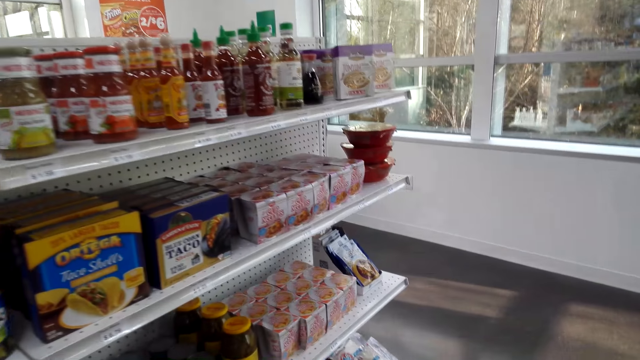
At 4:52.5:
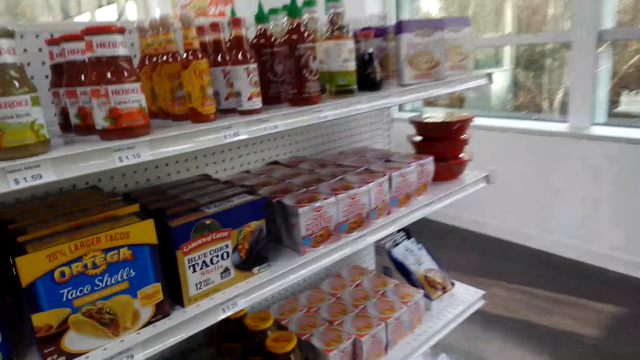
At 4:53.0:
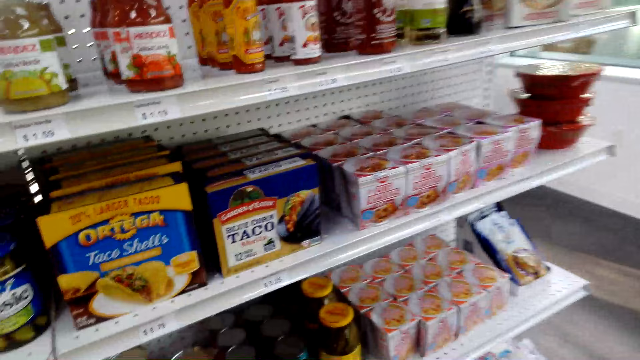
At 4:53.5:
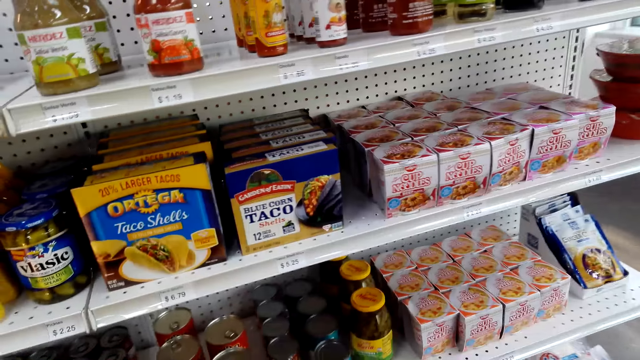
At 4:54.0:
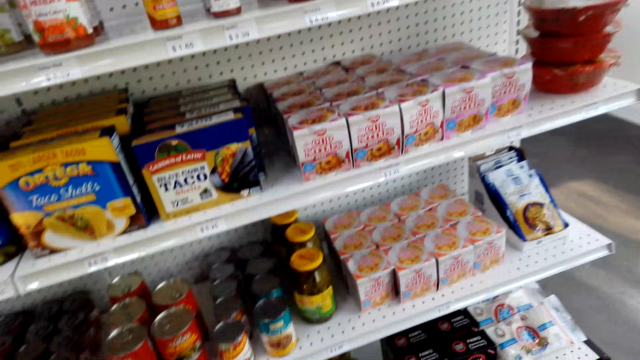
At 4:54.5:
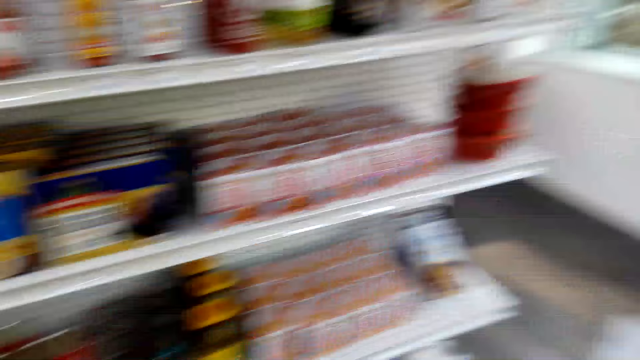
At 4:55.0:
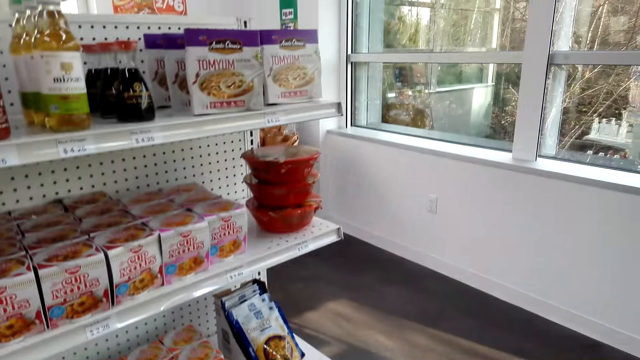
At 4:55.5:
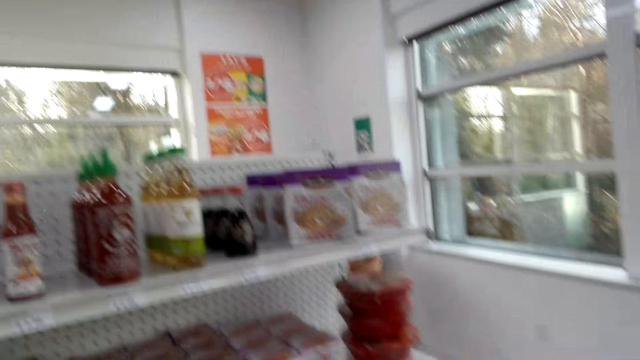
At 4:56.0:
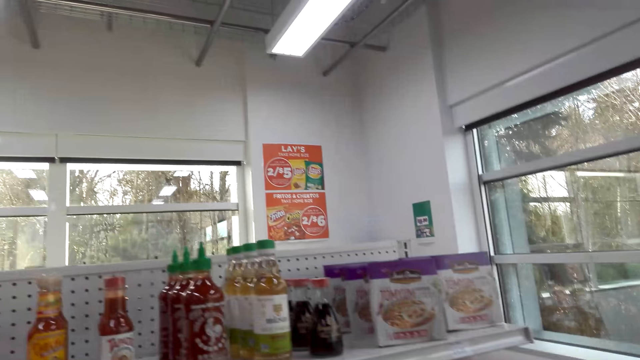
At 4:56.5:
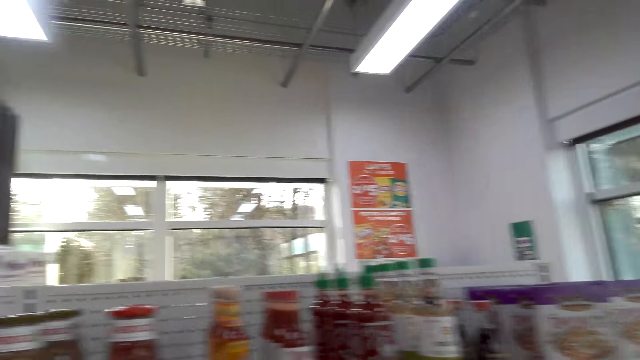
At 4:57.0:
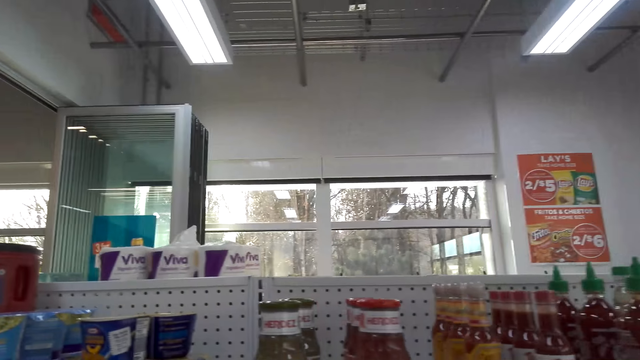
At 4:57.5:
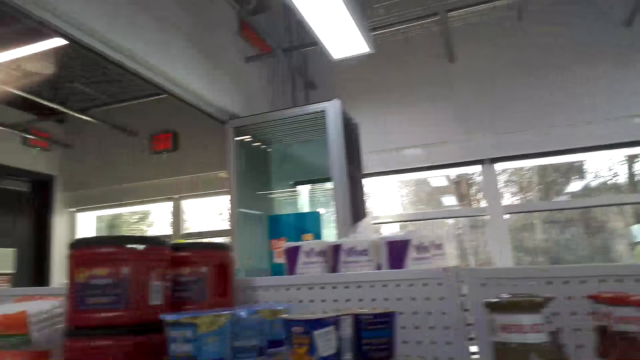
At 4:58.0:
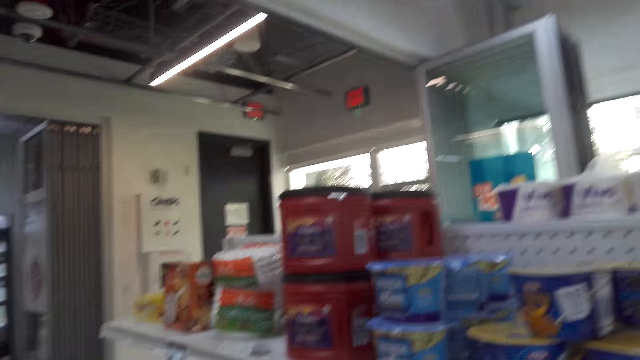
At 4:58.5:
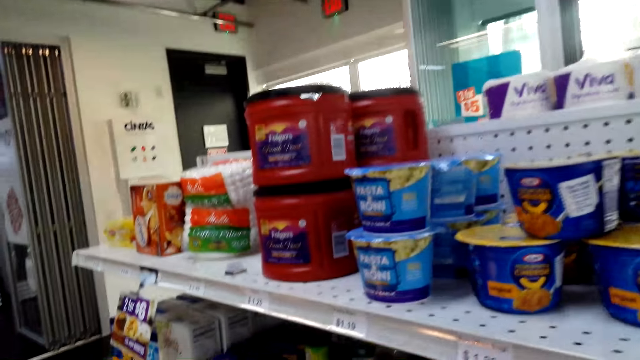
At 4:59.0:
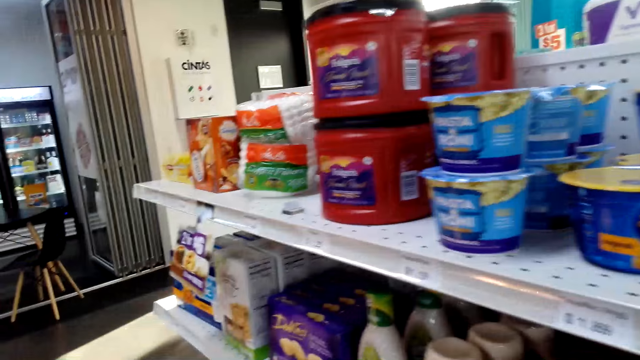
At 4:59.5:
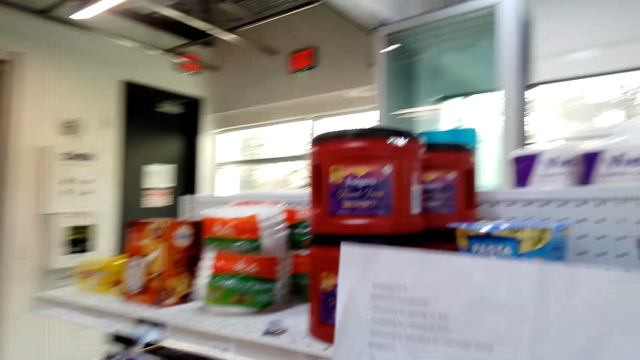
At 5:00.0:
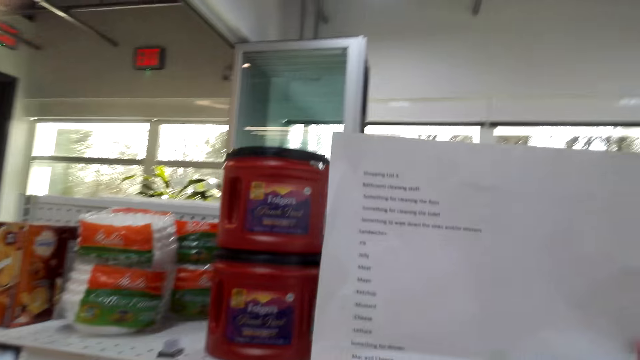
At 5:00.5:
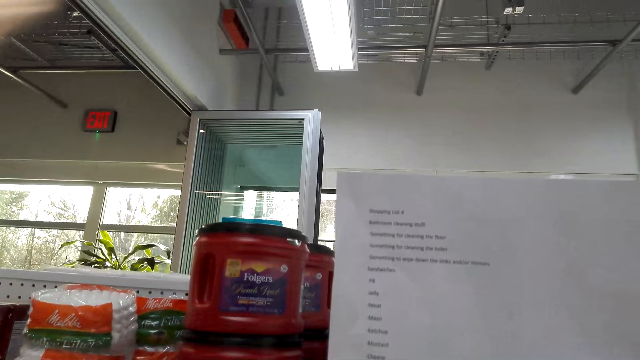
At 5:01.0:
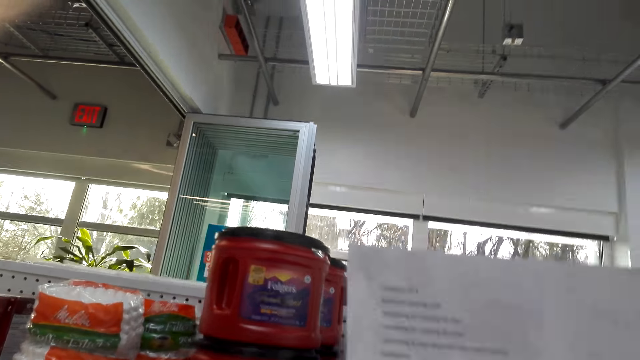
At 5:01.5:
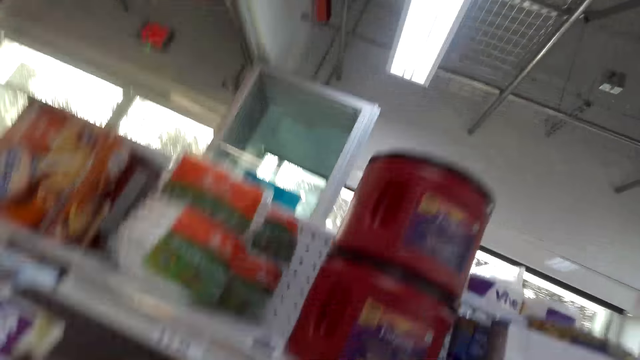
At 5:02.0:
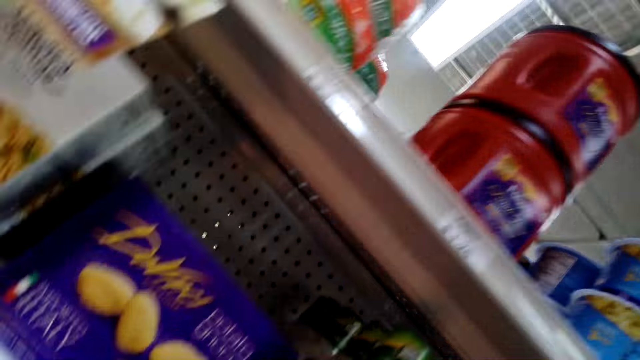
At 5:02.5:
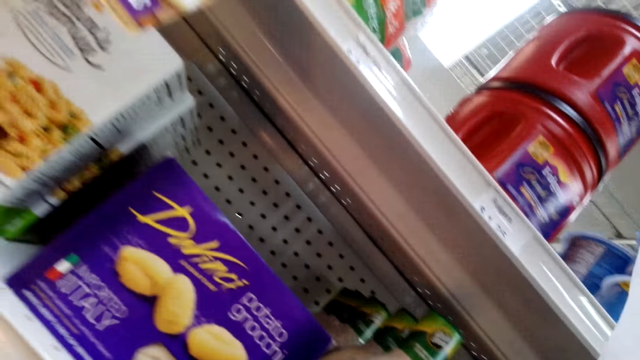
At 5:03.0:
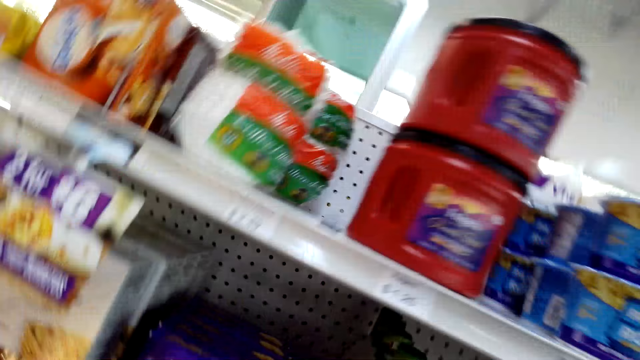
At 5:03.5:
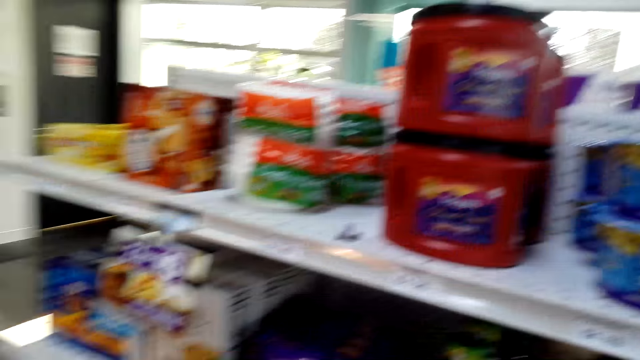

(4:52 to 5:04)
The camera wearer lifts the list paper and reads the piece of paper.

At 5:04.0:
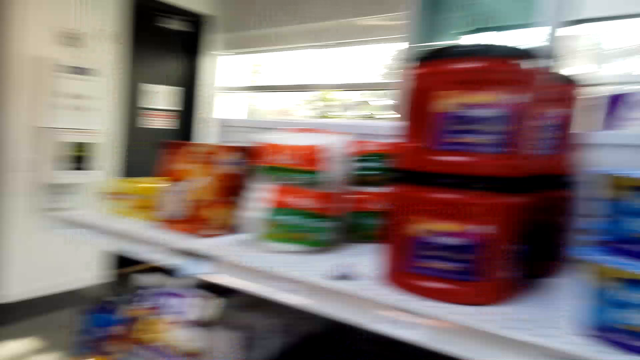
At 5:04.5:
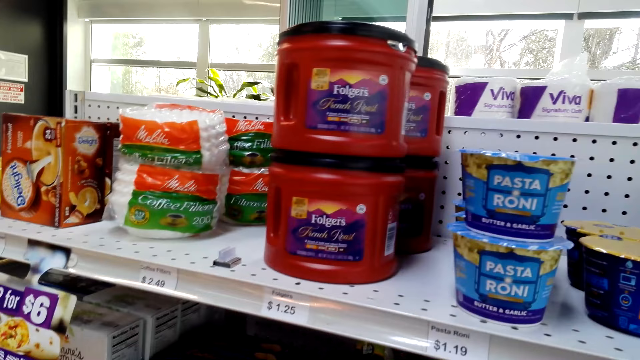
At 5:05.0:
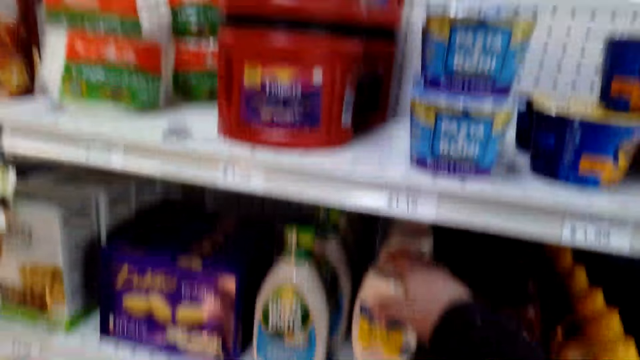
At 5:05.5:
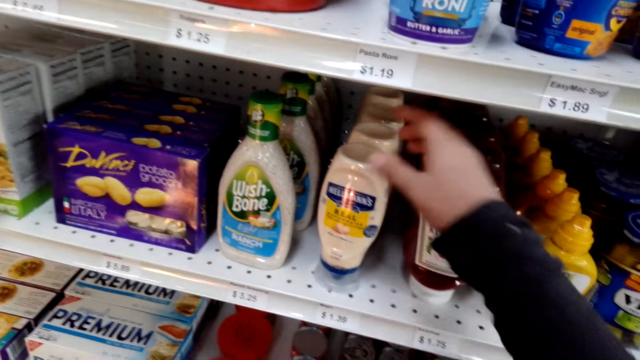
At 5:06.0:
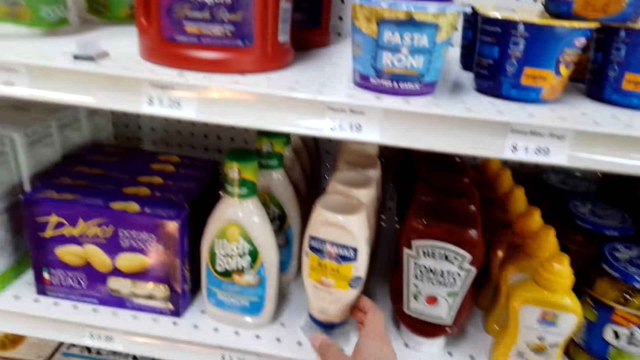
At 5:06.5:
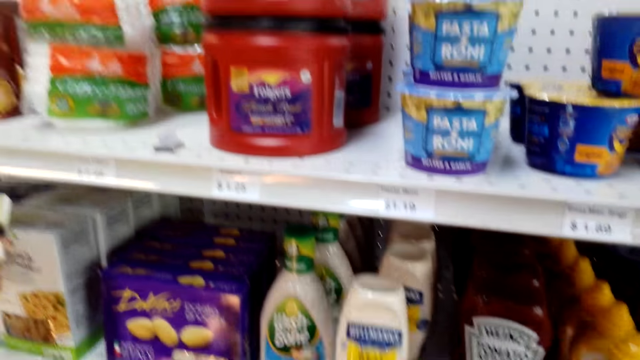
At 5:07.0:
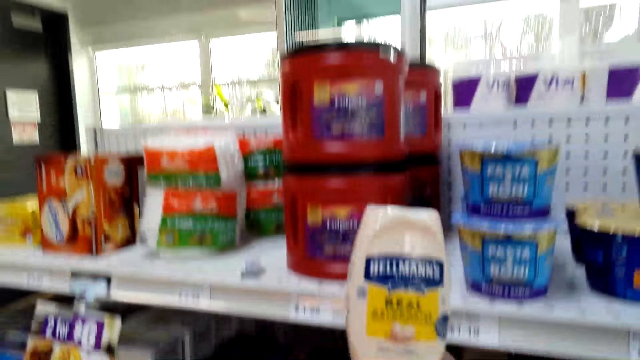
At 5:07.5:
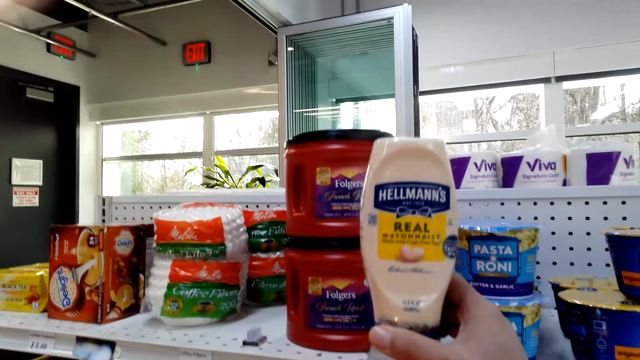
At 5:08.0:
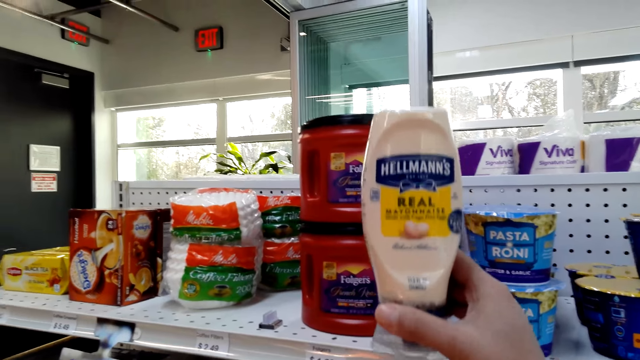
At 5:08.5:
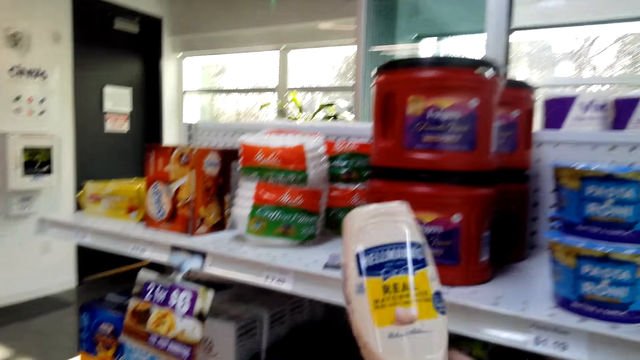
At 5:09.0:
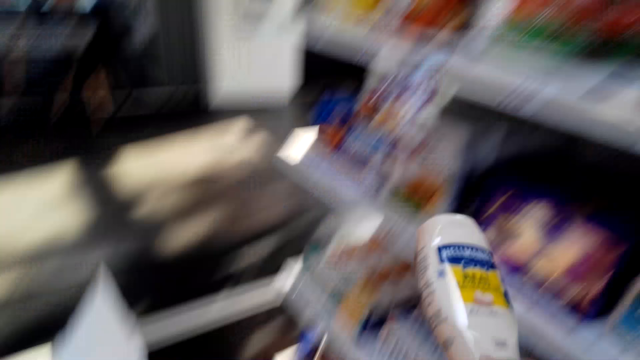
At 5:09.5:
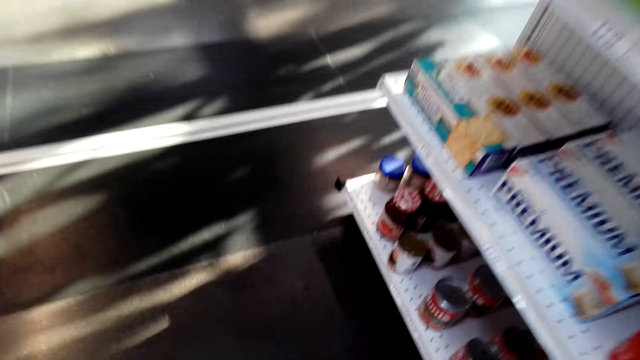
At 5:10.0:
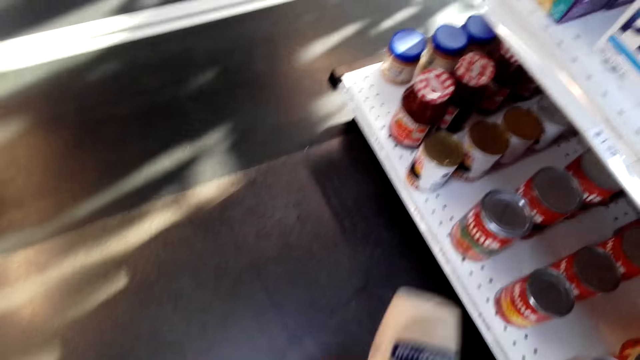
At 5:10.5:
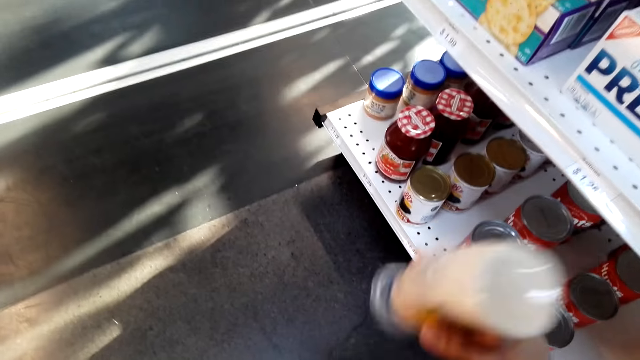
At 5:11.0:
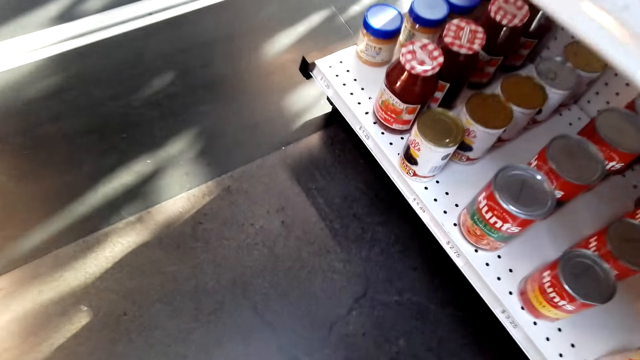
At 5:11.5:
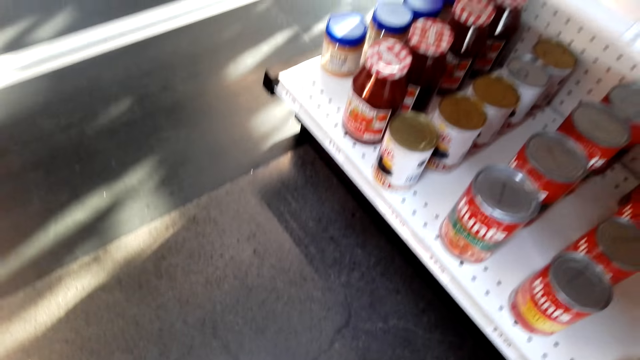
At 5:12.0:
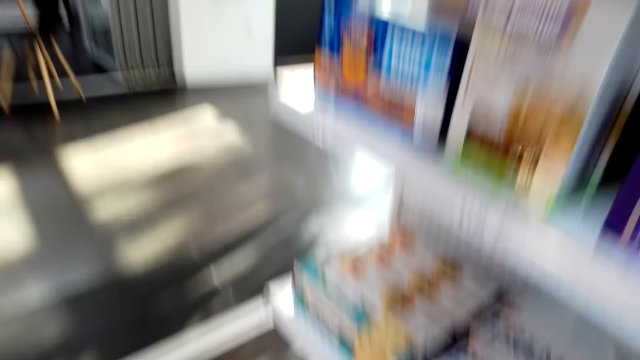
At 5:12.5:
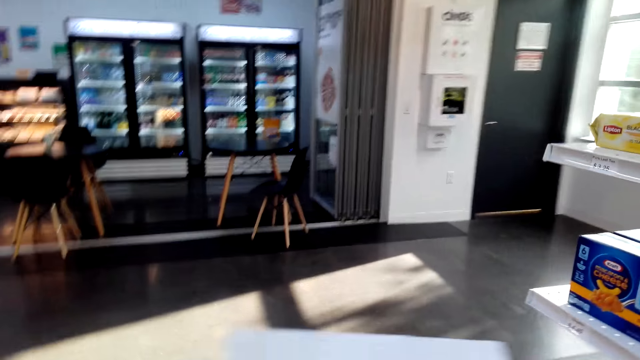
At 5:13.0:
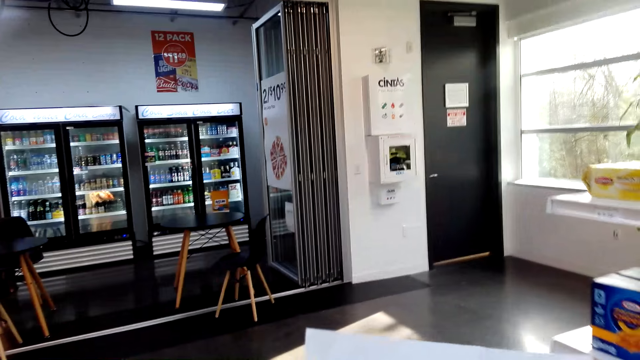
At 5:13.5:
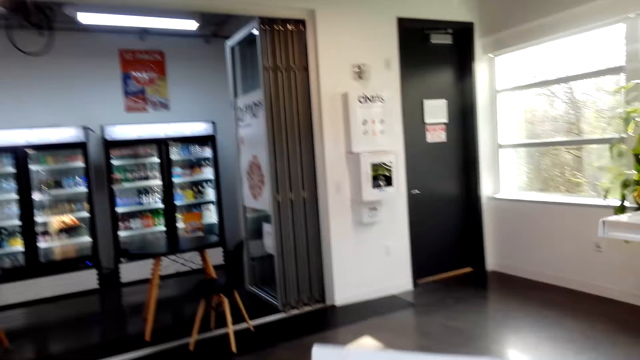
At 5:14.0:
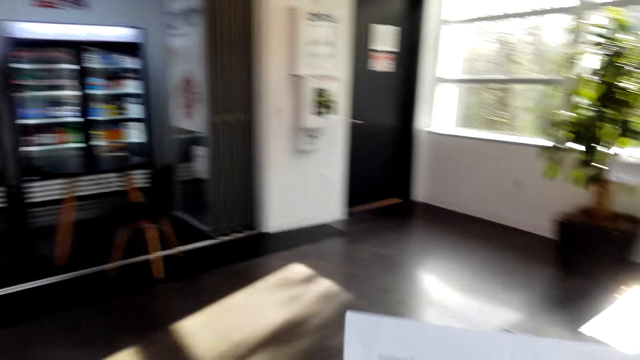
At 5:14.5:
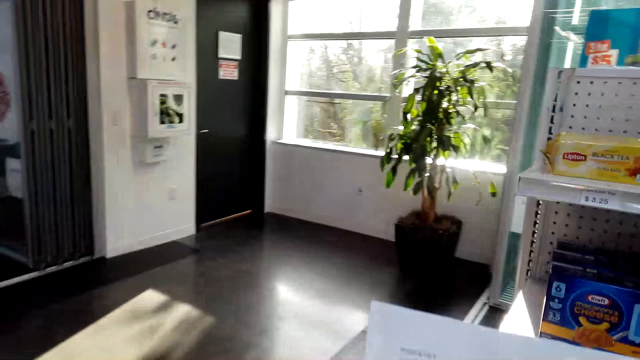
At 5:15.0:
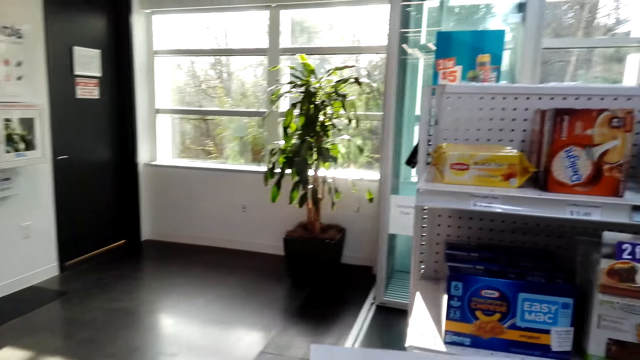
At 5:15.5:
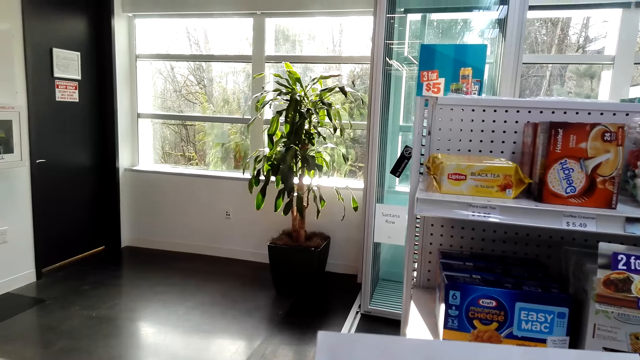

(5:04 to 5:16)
The camera wearer holds the Hellmann's. They lift the Hellmann's or bottle. They place the Hellmann's in the basket trolley. They lift the list paper and read a piece of paper.
